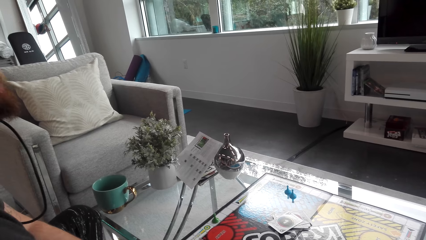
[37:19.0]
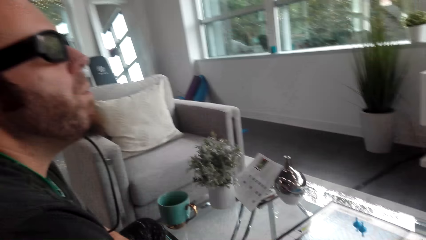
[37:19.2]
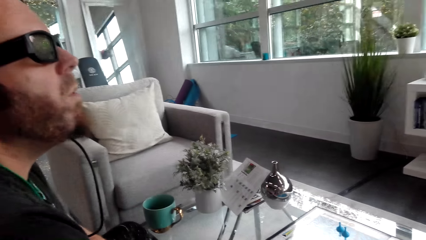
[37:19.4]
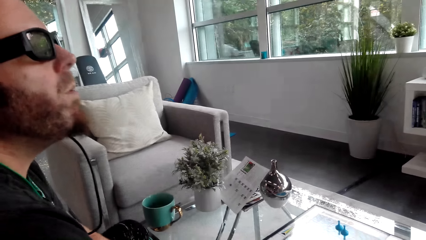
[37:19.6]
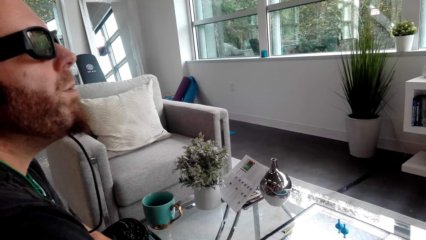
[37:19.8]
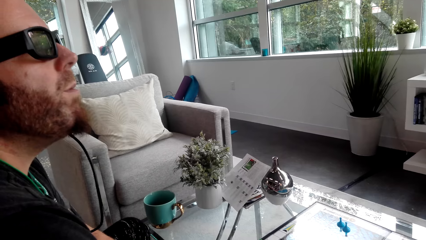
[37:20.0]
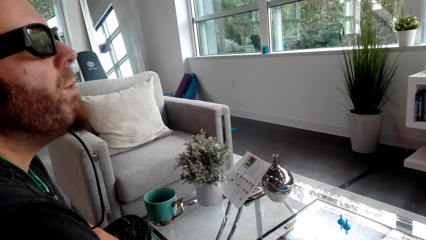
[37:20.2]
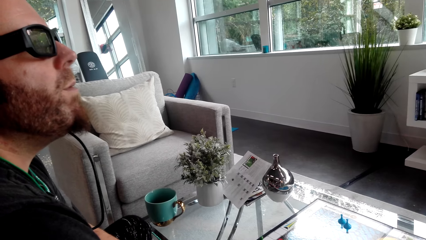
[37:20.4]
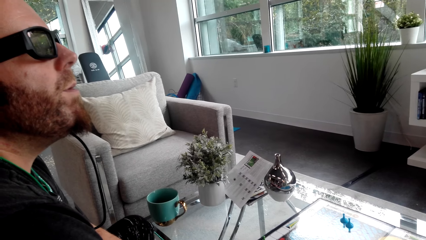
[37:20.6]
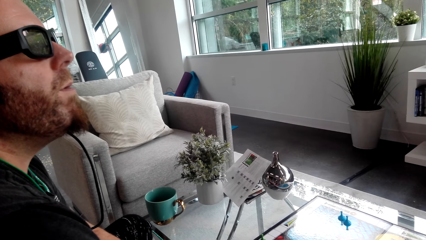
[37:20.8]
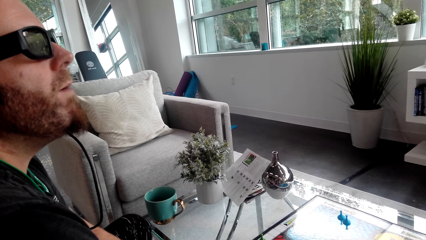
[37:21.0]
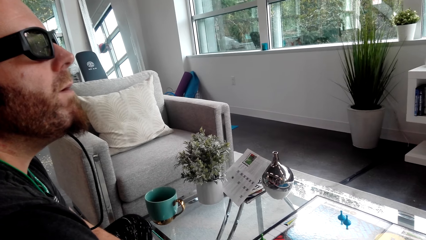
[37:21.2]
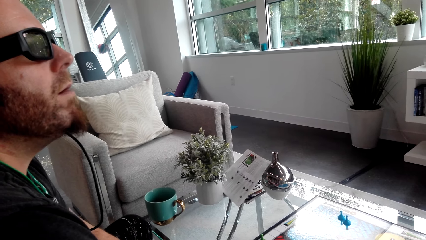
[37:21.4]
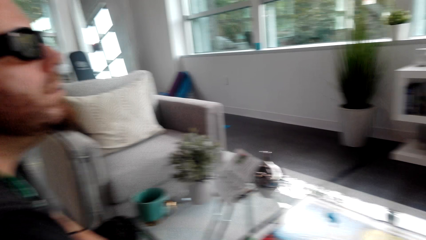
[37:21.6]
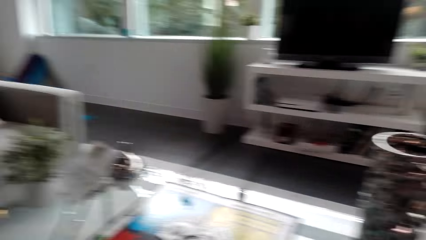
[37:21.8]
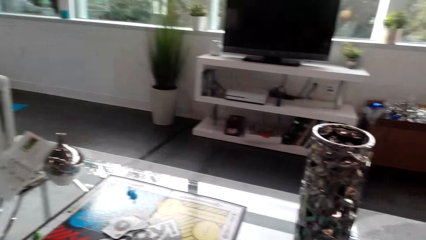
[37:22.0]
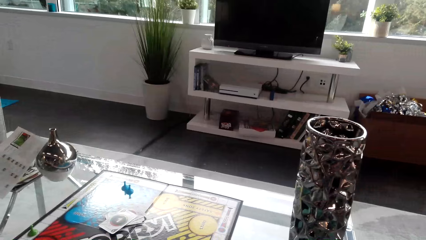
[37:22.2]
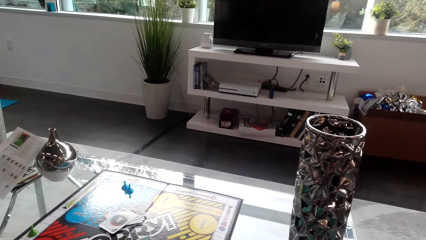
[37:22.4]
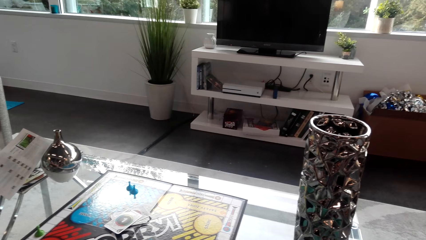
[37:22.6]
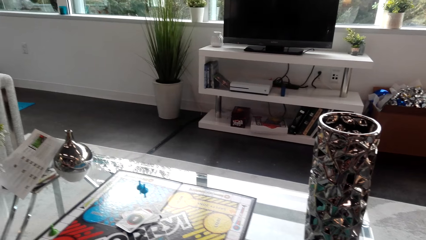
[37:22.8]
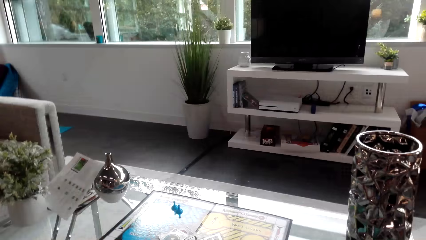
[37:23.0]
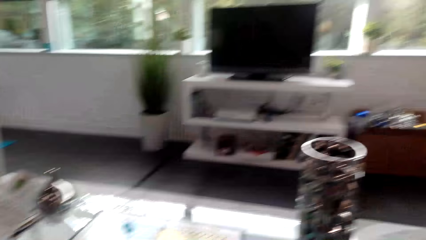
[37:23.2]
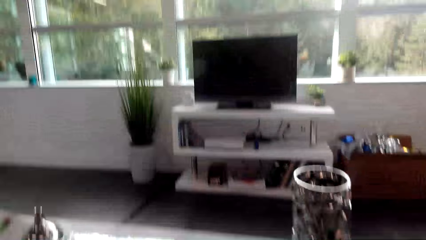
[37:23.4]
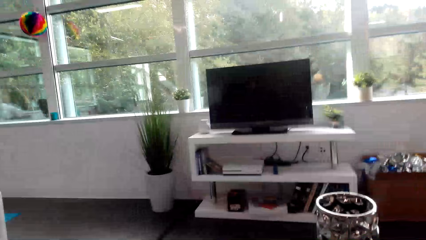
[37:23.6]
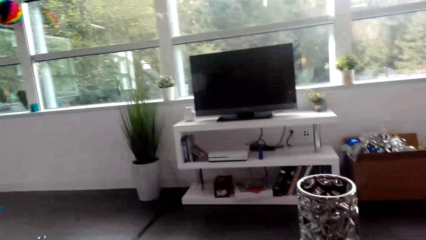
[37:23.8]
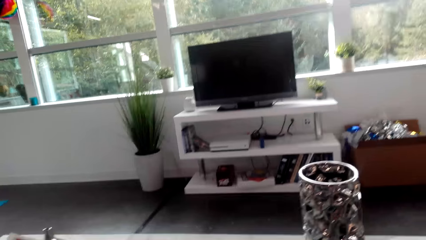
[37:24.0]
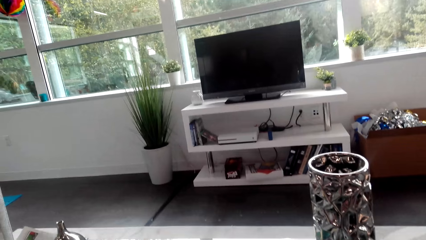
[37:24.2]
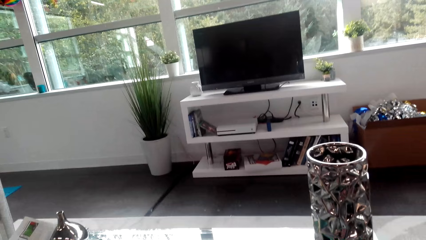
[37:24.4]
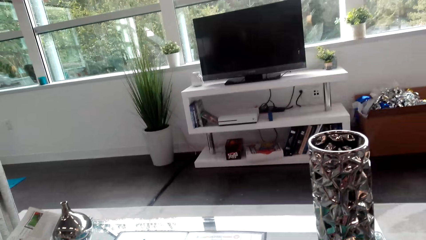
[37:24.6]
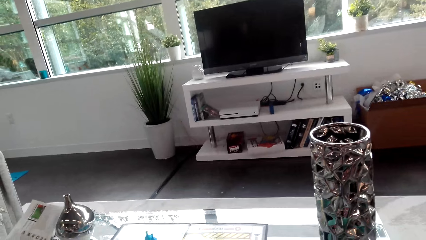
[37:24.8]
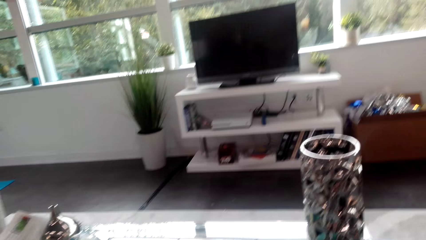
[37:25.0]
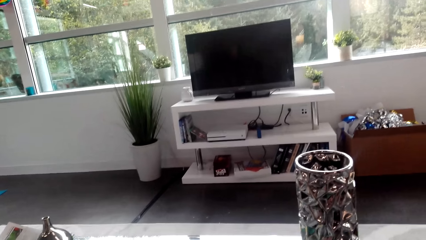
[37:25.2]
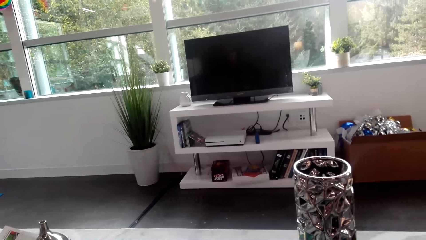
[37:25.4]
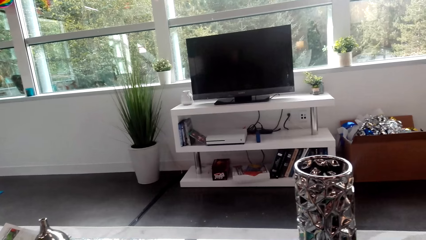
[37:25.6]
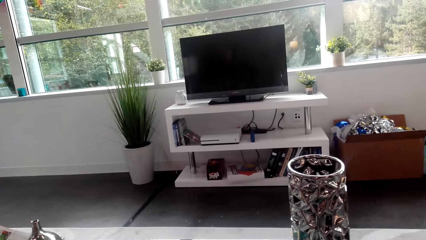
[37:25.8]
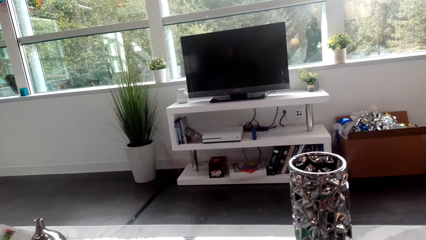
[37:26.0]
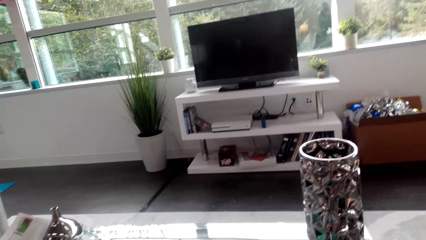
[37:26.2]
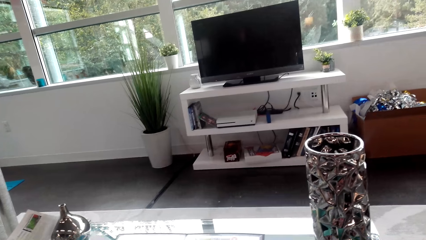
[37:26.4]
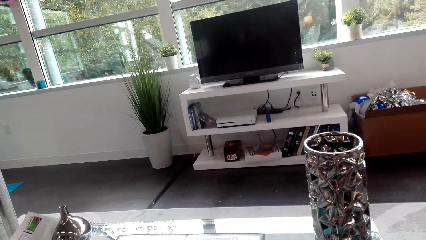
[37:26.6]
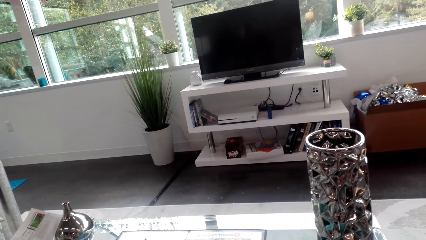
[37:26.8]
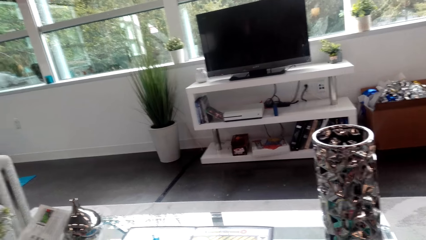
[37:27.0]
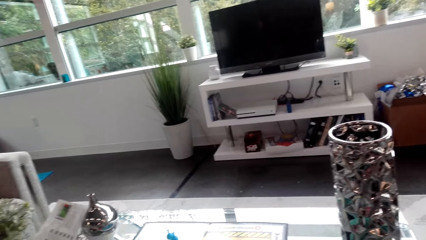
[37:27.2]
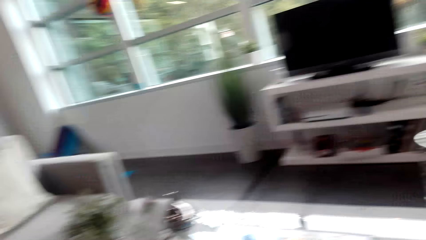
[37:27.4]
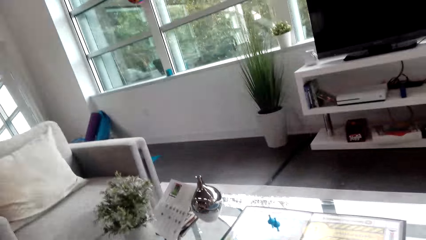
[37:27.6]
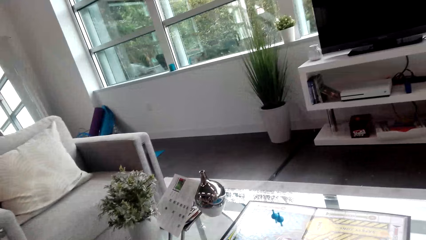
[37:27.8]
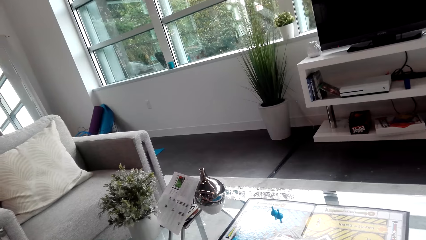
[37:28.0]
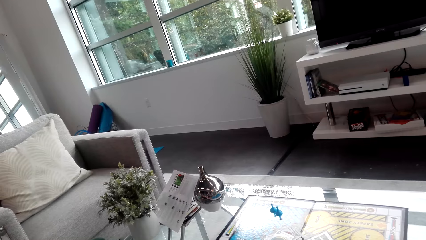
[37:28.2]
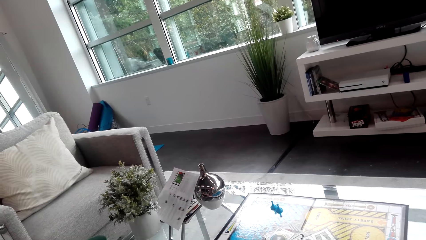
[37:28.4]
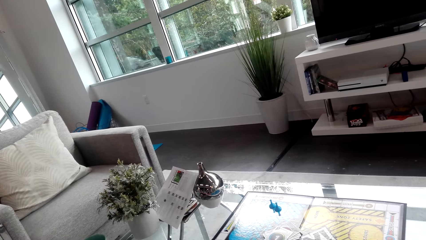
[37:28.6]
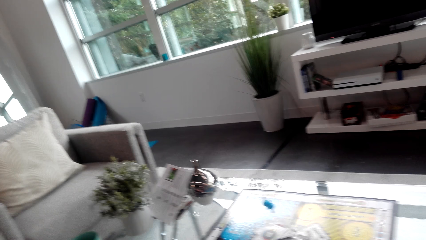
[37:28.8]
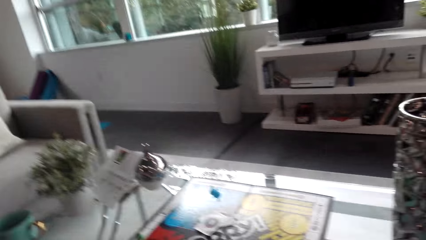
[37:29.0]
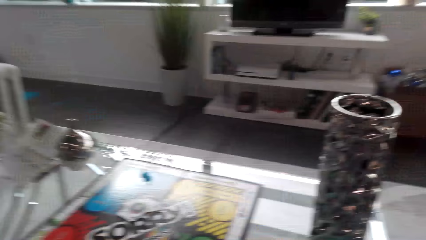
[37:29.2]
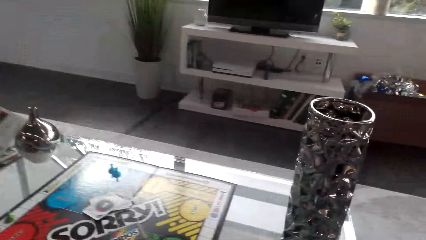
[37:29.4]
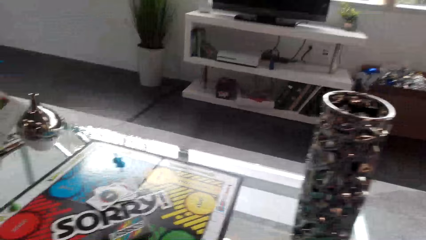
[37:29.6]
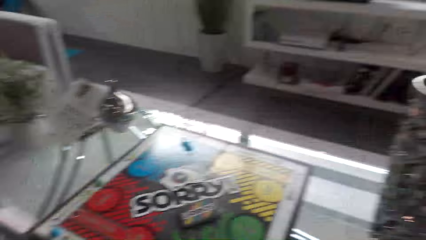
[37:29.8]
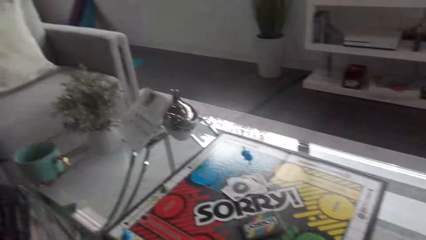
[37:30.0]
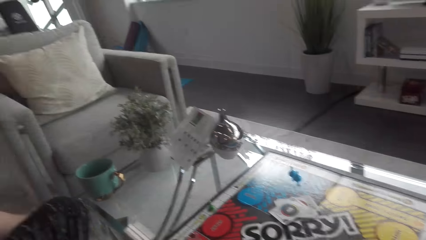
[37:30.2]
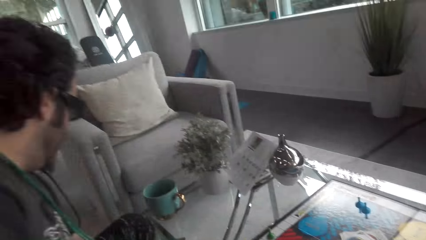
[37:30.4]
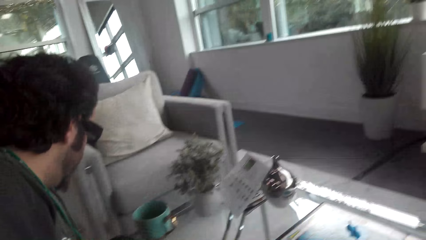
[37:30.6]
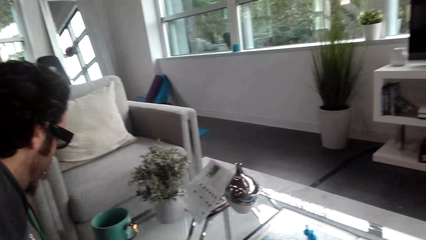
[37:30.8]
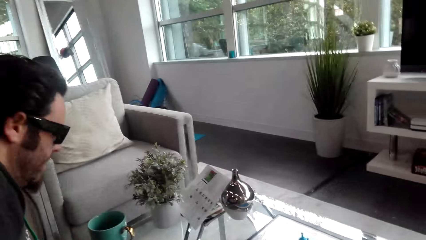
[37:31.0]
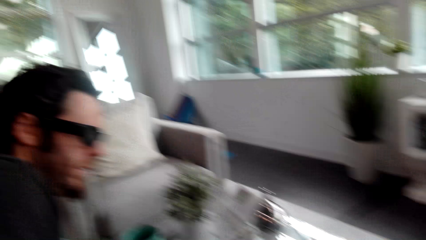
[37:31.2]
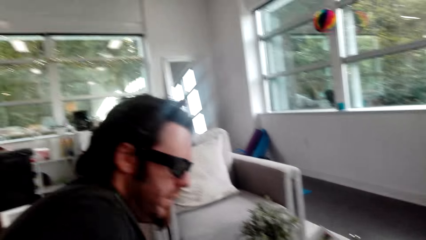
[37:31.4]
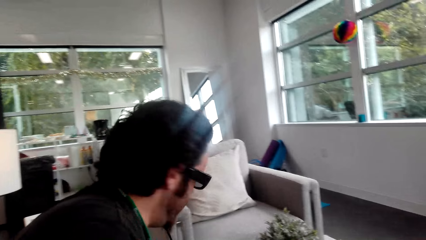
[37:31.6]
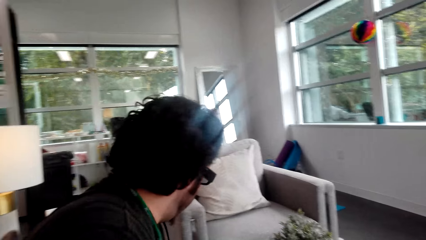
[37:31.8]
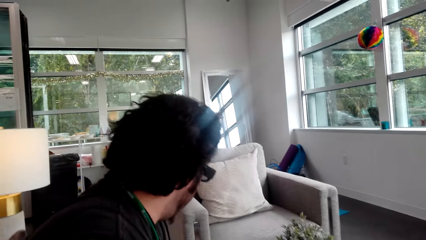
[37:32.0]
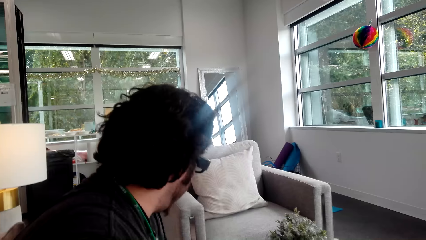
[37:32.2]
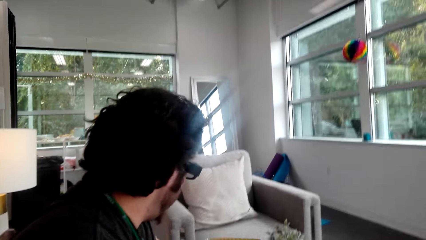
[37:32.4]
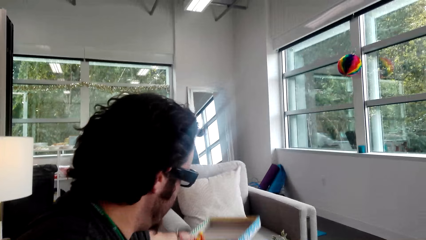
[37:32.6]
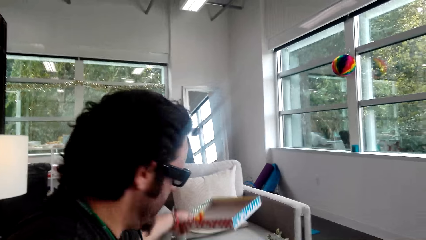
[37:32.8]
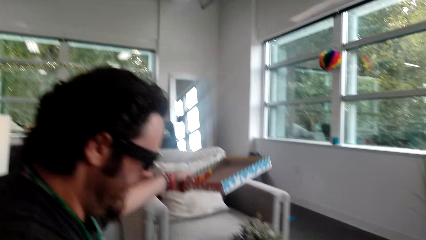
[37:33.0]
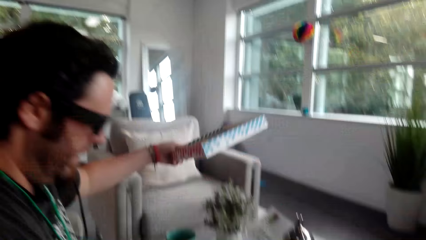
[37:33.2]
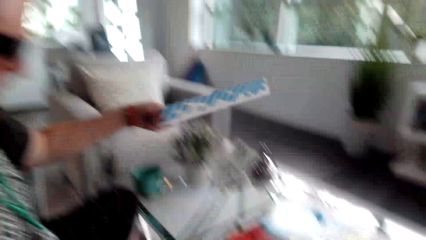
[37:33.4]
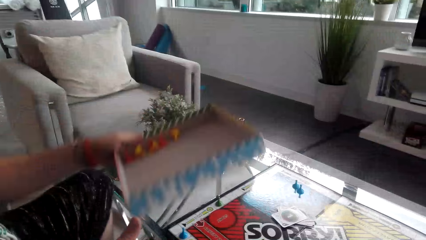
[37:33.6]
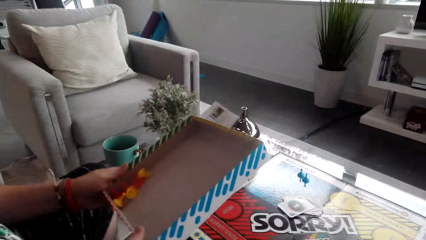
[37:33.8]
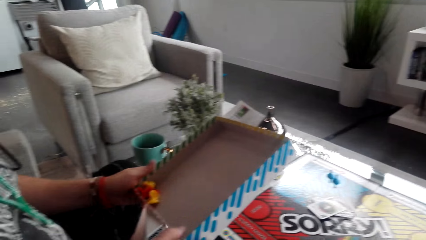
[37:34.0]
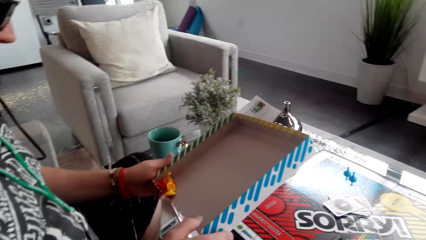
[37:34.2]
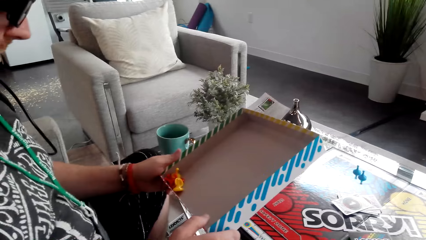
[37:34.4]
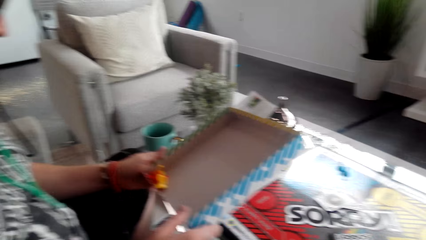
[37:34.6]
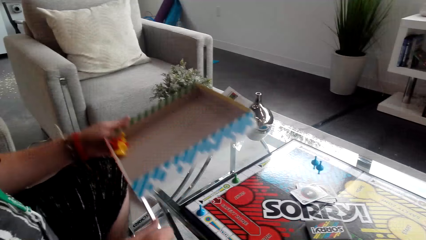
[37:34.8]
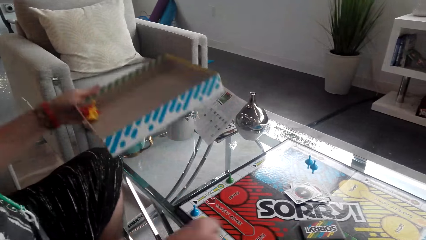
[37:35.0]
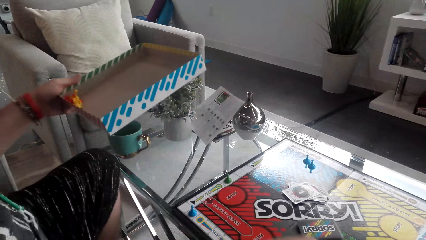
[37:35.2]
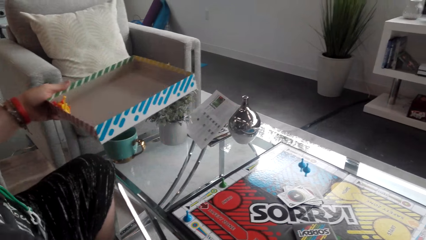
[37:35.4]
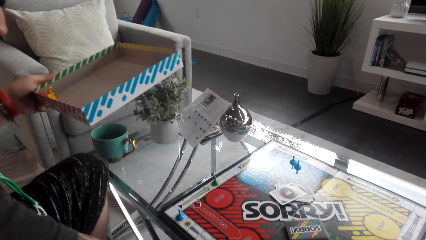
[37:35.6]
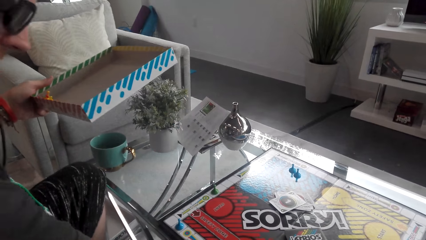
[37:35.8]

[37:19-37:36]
The camera wearer looks around the house. They converse with a man. The man picks up the box. The camera wearer picks up the box.
